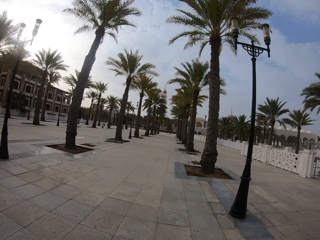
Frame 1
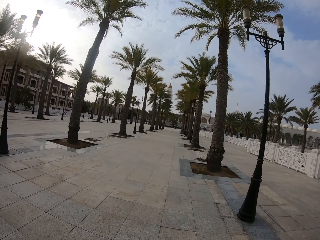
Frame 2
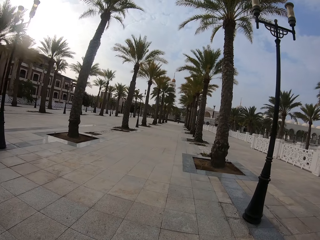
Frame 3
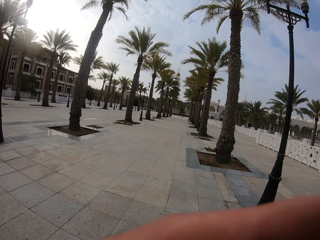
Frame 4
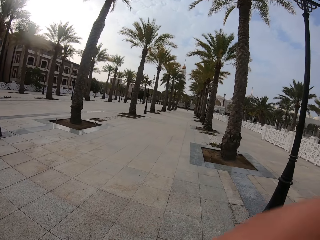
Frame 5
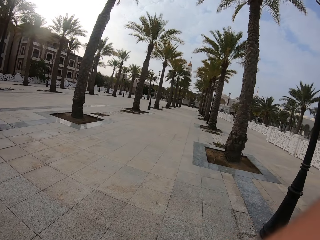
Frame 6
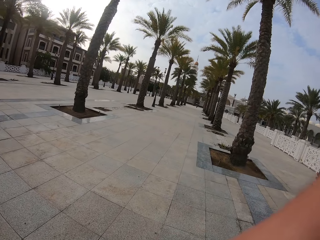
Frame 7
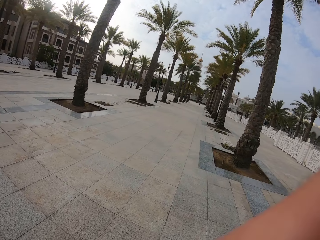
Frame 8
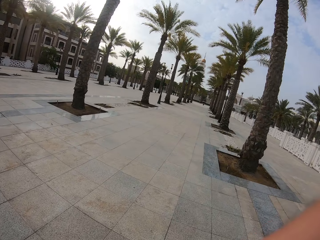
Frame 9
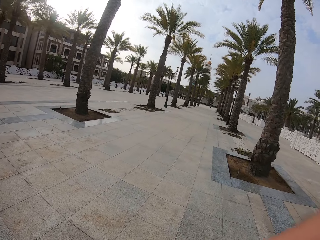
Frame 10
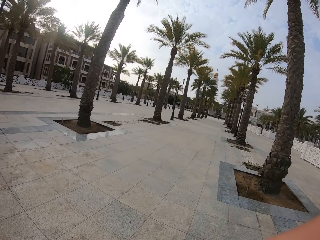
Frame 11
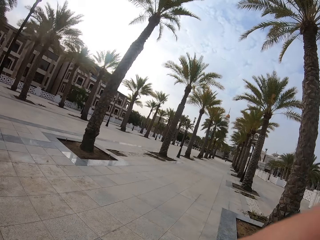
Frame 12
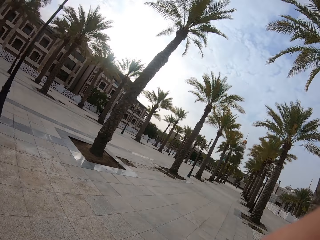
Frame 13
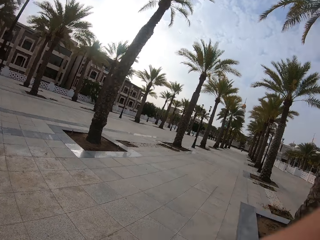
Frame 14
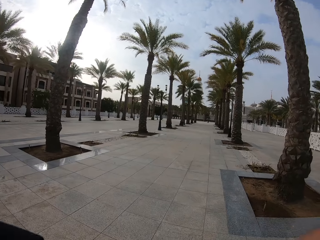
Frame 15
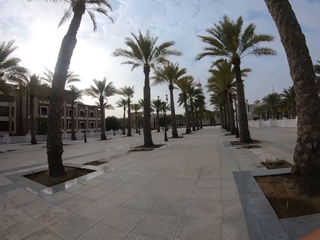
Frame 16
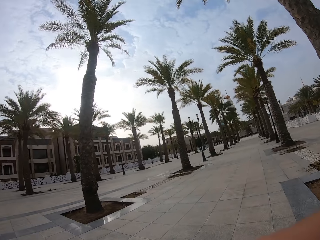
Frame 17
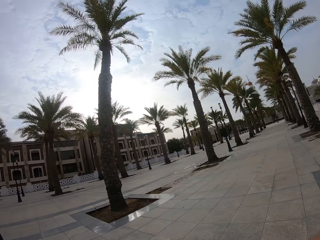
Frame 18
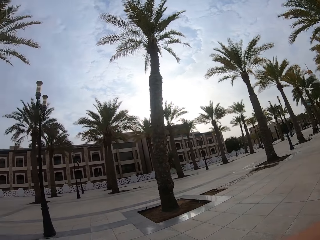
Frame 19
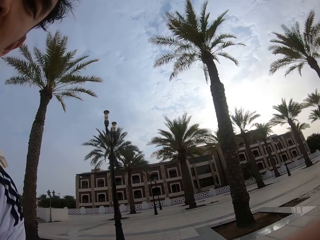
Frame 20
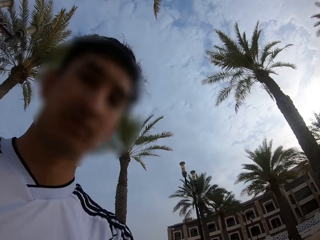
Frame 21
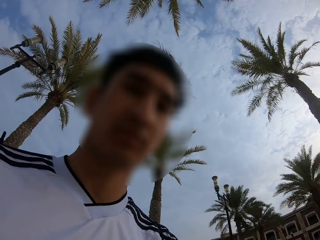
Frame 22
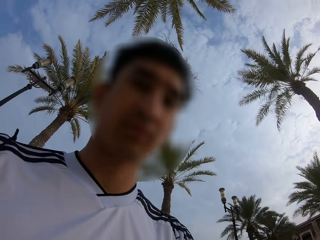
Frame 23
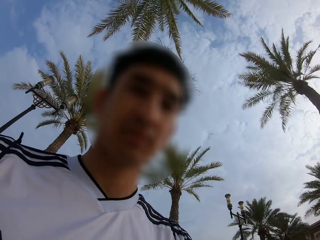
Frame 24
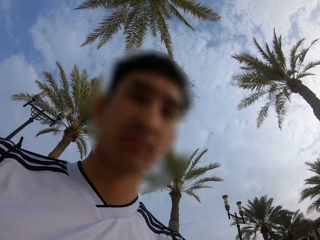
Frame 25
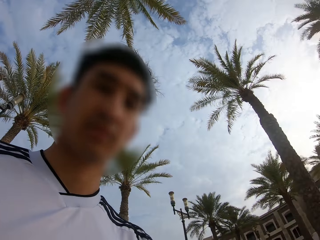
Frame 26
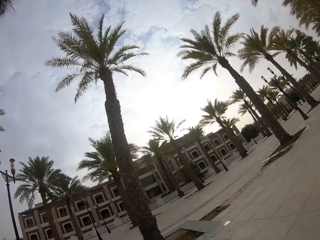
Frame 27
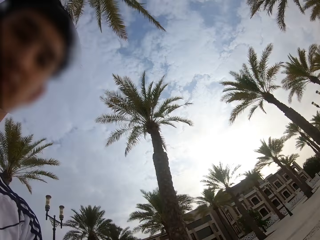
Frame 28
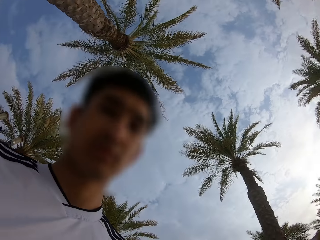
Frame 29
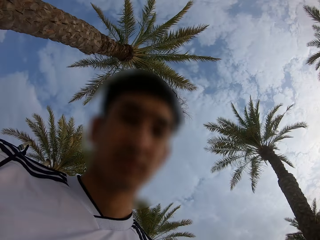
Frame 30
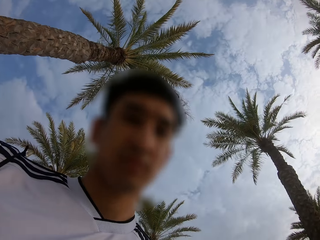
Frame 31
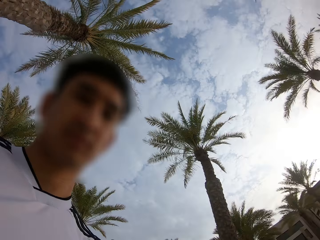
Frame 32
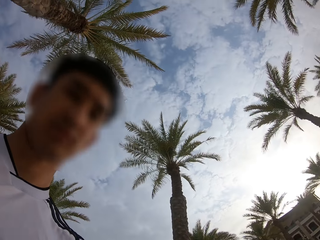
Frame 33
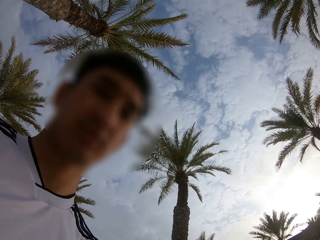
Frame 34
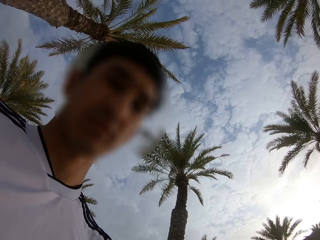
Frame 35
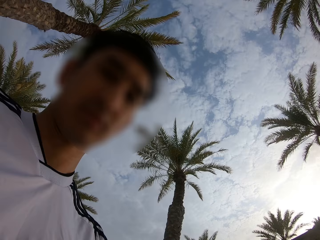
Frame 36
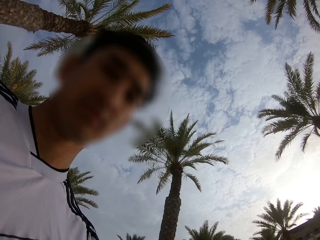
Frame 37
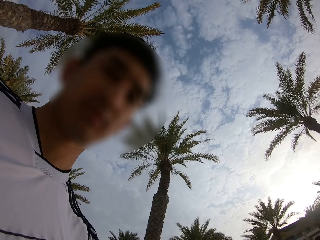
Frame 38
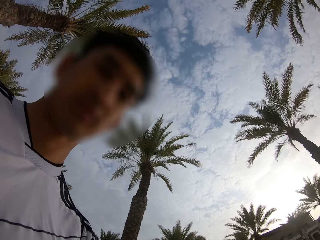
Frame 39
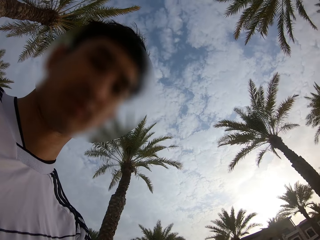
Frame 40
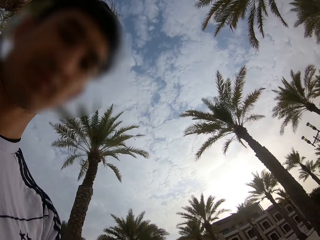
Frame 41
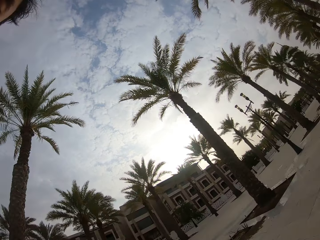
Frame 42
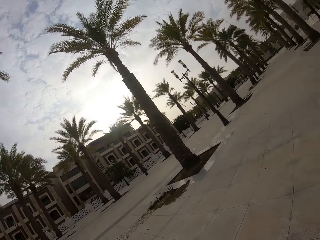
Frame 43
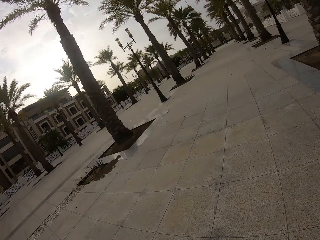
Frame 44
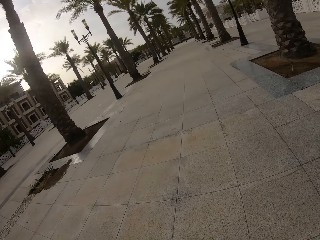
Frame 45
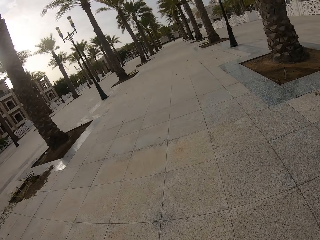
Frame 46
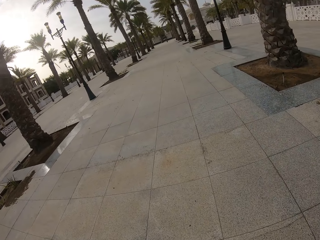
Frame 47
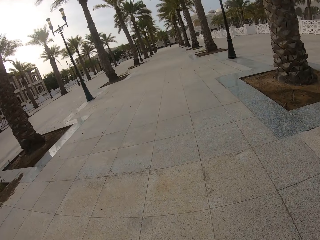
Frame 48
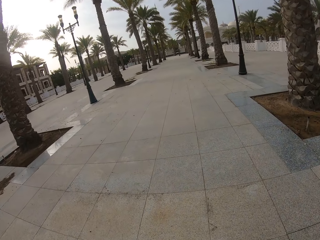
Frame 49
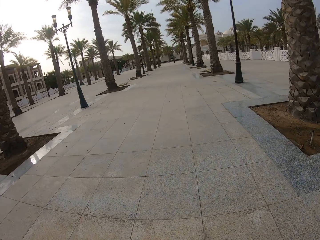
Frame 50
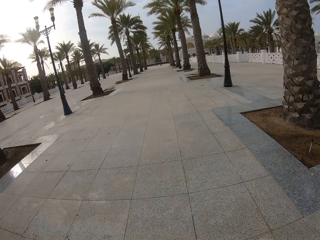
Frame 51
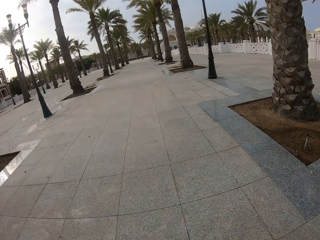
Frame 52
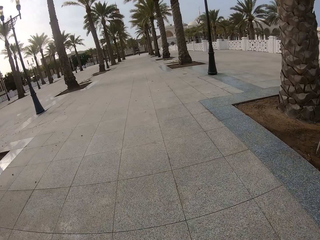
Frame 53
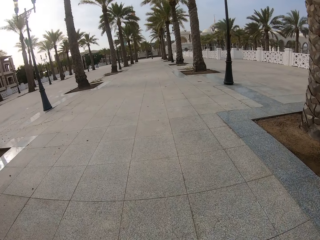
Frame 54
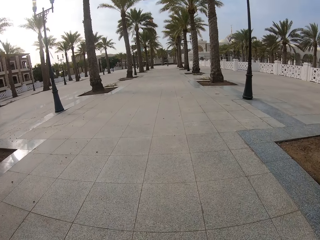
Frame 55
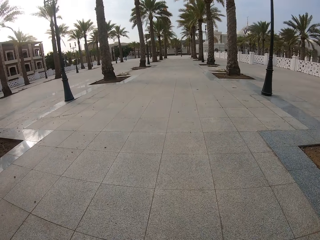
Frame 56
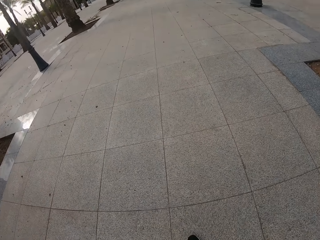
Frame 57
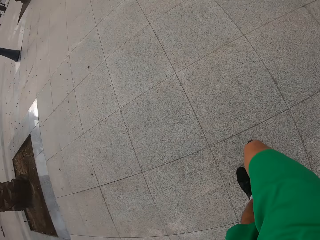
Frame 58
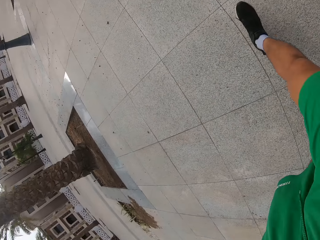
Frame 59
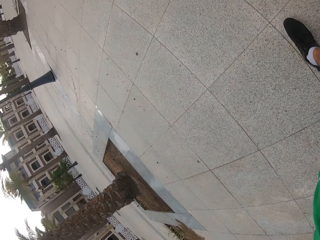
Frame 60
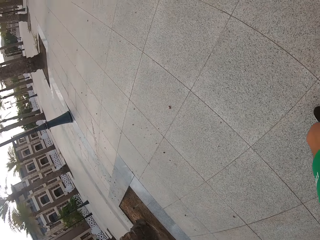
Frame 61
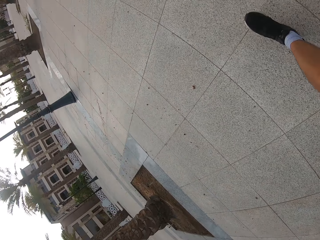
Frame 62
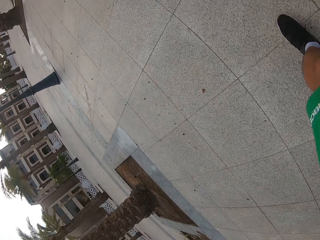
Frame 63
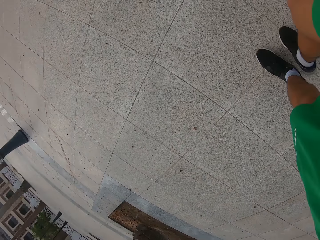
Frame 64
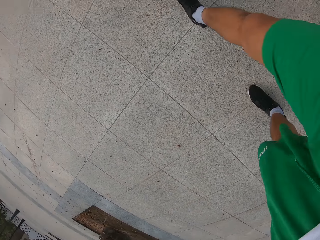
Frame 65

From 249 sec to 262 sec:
The camera wearer looks at the camera. They walk along the pavement.

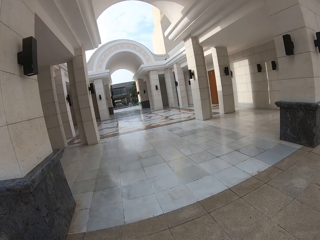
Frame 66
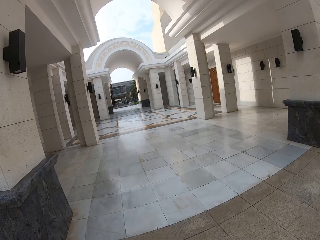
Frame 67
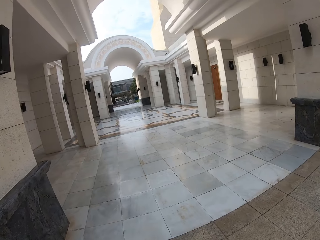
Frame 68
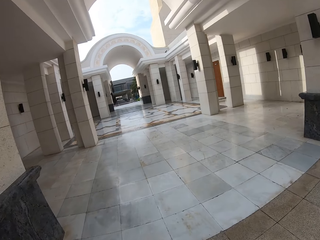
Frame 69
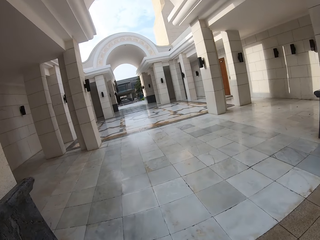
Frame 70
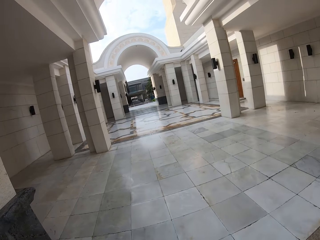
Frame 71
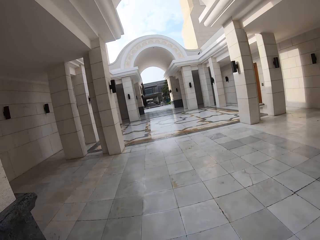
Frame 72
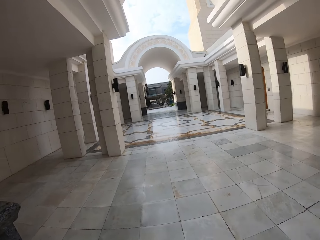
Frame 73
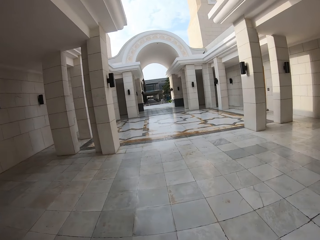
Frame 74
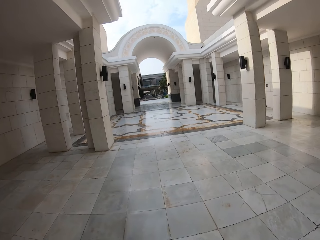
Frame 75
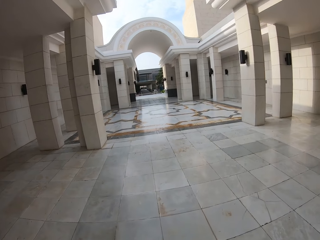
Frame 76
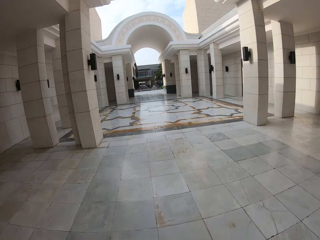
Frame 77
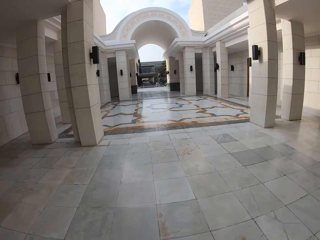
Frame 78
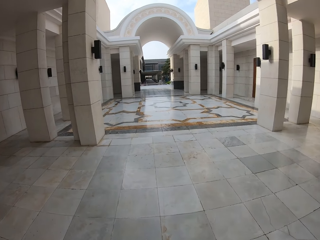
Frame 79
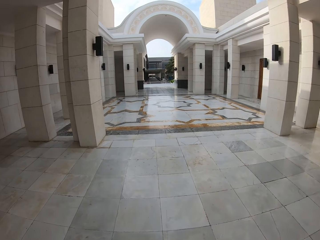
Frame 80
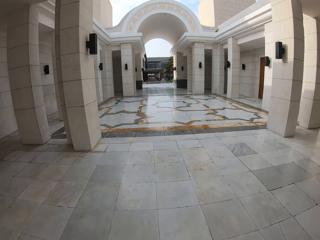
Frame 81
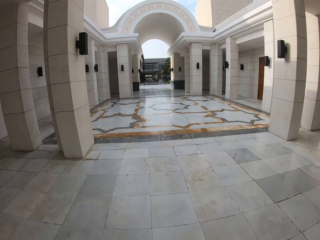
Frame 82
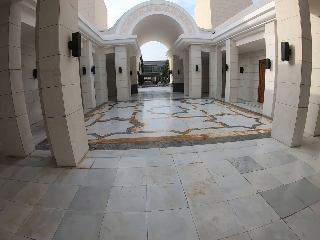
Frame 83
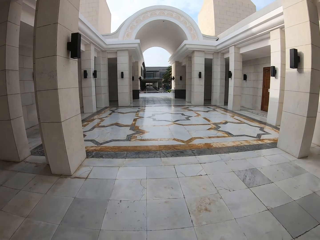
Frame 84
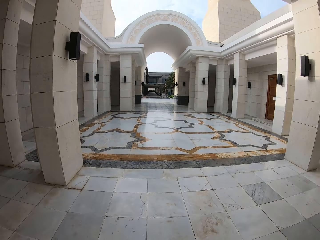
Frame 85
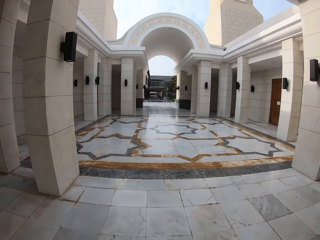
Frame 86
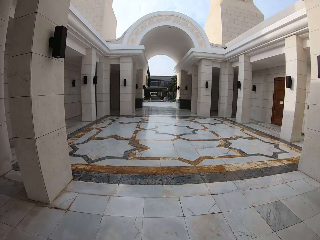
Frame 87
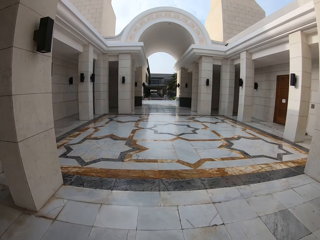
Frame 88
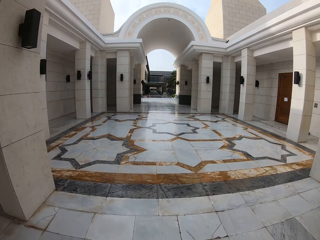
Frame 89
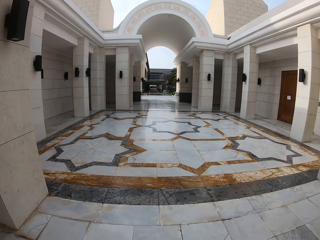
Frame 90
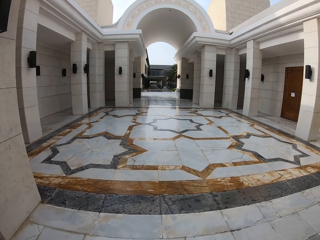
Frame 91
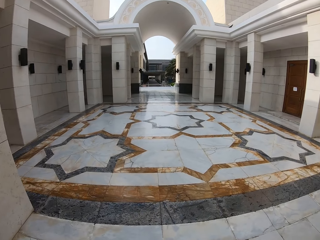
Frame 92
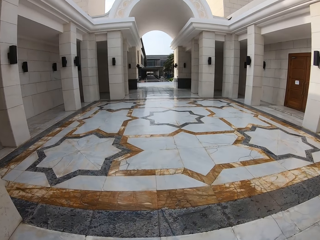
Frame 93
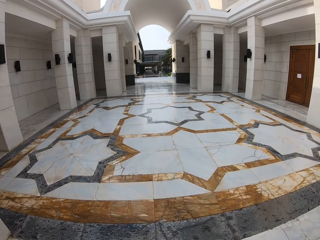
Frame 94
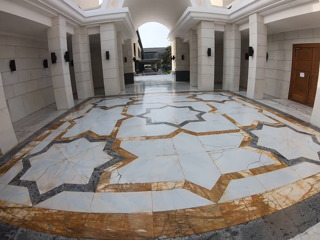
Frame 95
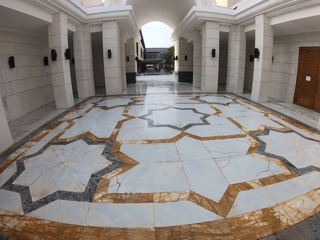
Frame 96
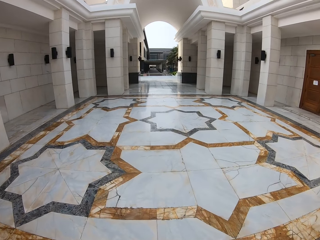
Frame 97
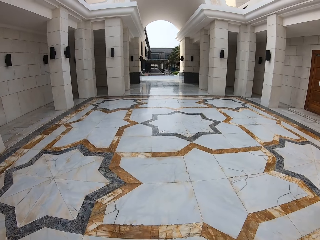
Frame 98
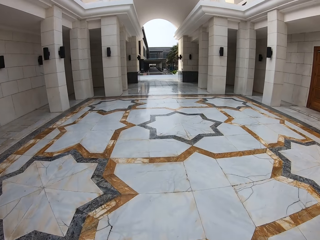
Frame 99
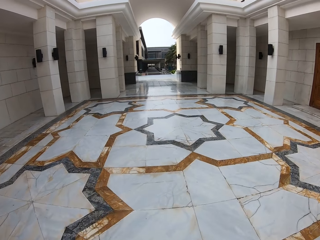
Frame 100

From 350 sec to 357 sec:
The camera wearer walks through a building space.

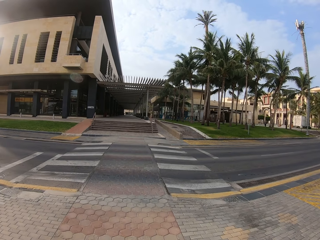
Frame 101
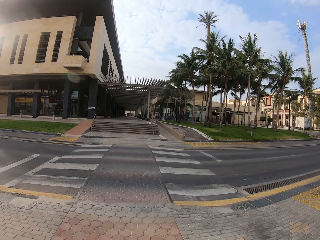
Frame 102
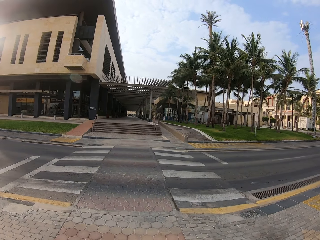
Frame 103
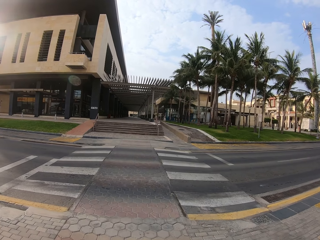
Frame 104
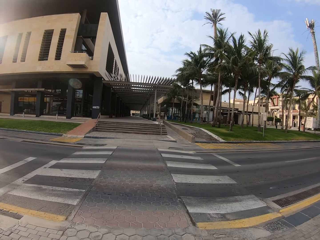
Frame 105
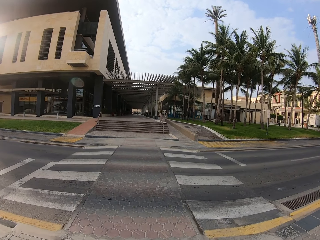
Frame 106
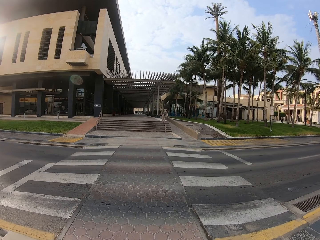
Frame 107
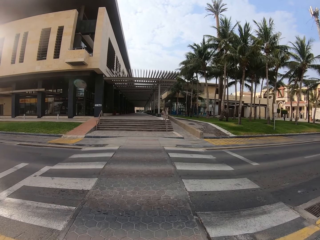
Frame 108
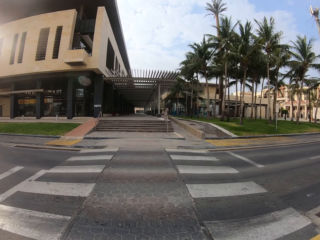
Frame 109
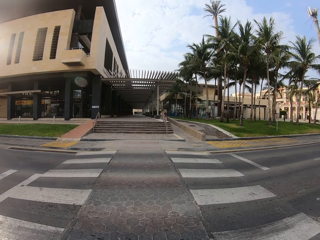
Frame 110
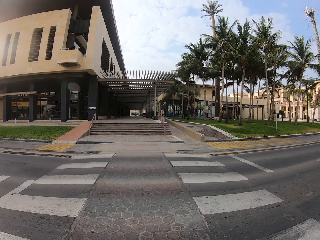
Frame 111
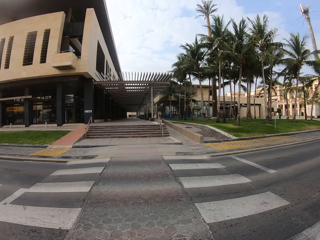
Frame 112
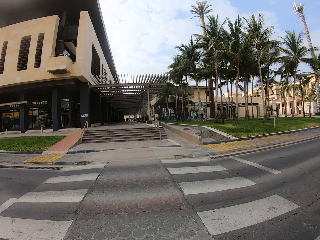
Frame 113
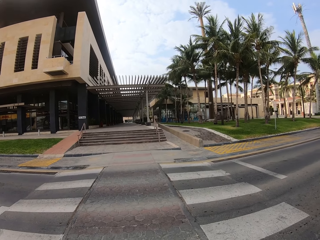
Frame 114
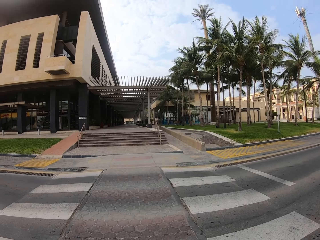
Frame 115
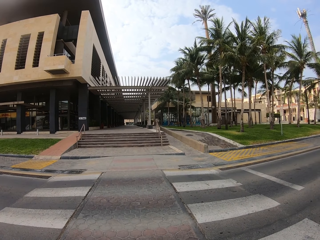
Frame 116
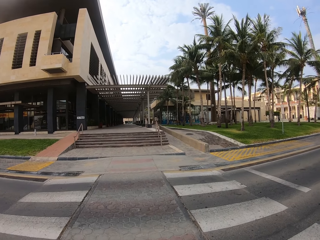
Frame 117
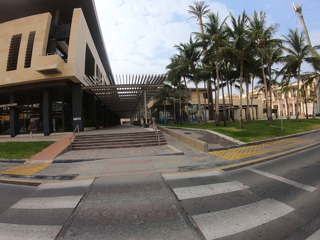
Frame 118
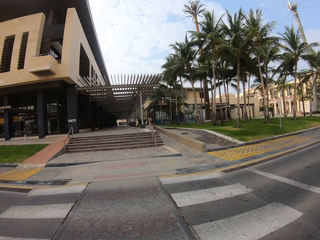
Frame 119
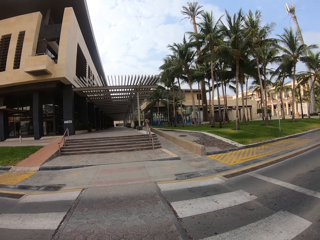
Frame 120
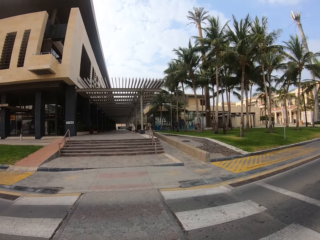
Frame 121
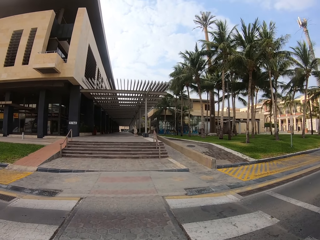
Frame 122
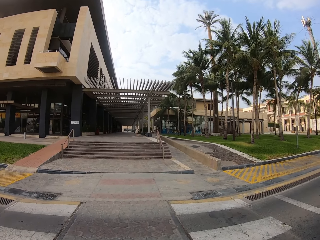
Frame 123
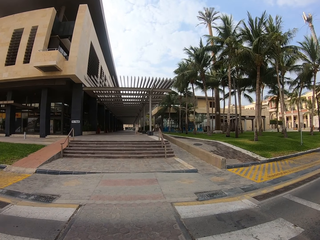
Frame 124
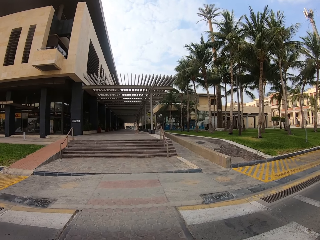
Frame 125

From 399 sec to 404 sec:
The camera wearer crosses the road.
